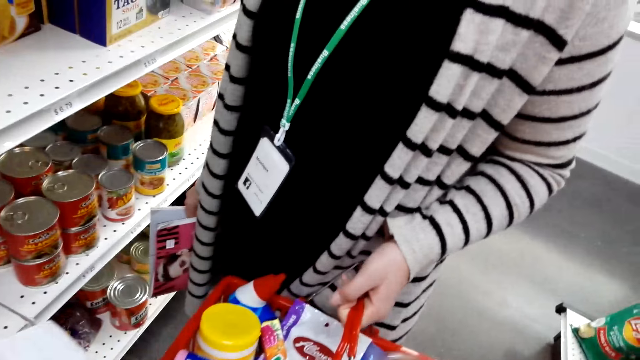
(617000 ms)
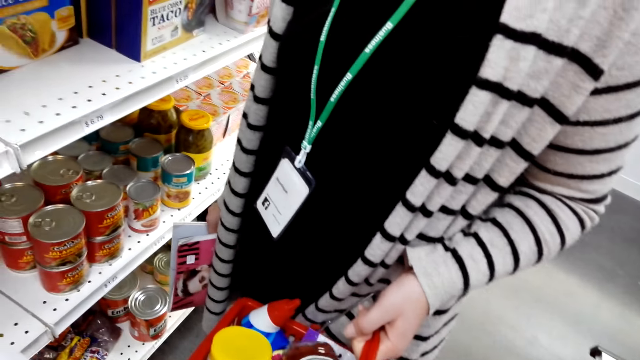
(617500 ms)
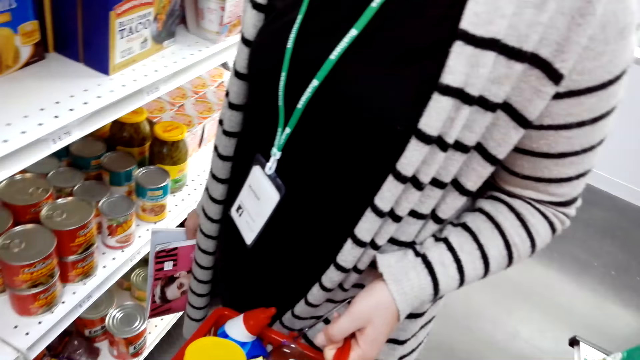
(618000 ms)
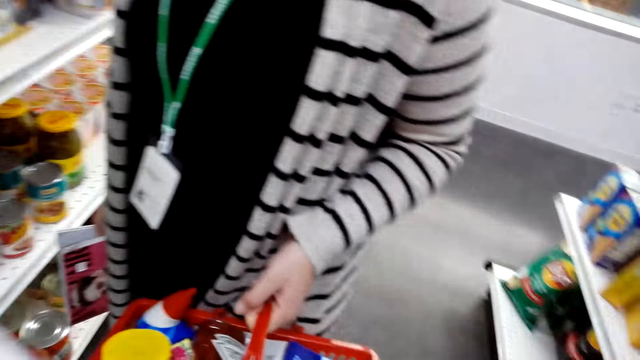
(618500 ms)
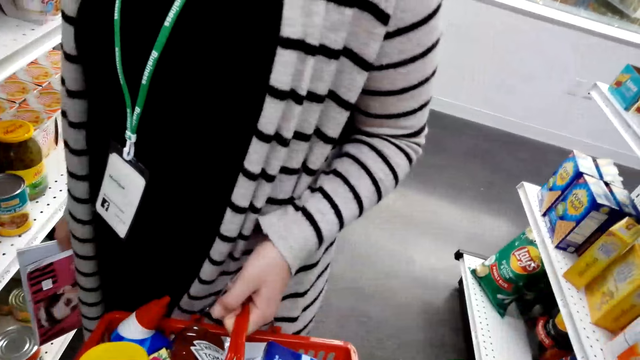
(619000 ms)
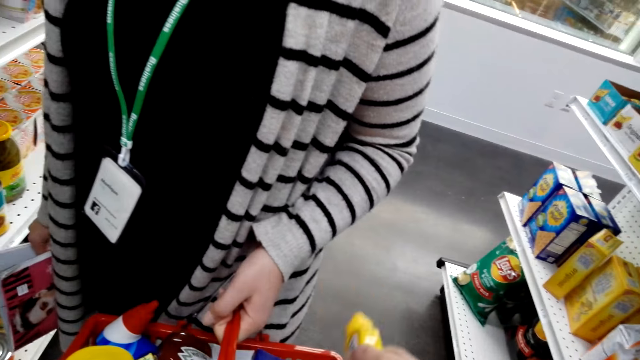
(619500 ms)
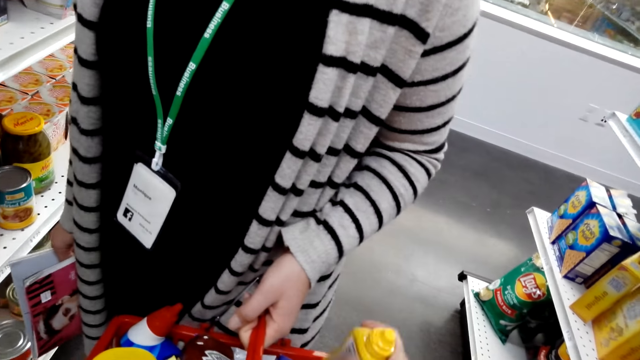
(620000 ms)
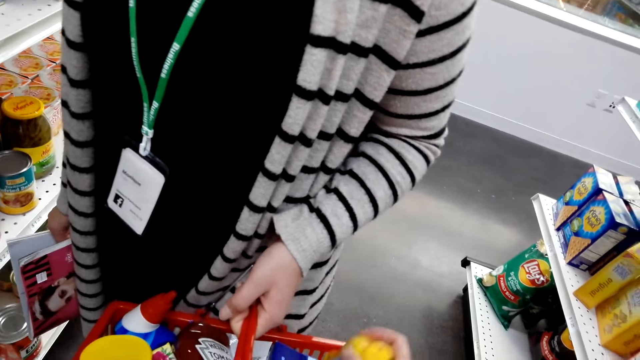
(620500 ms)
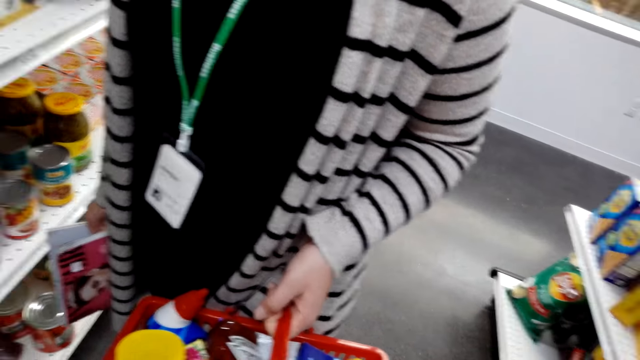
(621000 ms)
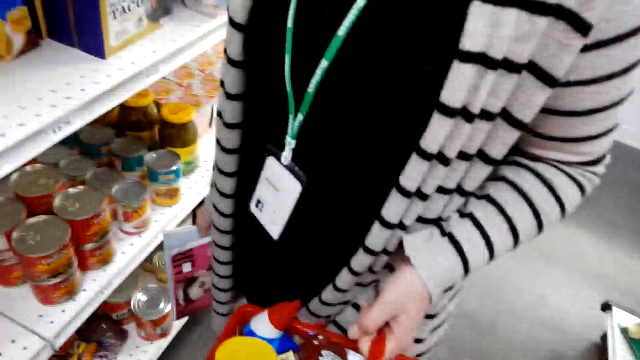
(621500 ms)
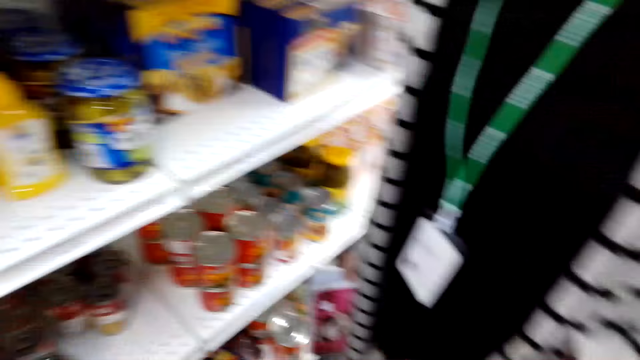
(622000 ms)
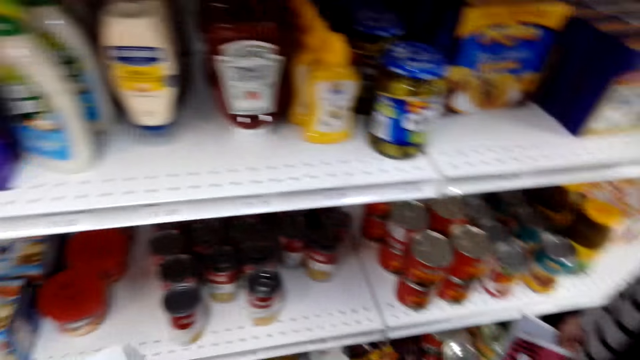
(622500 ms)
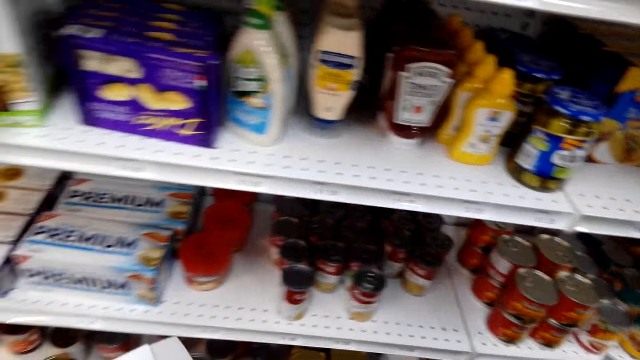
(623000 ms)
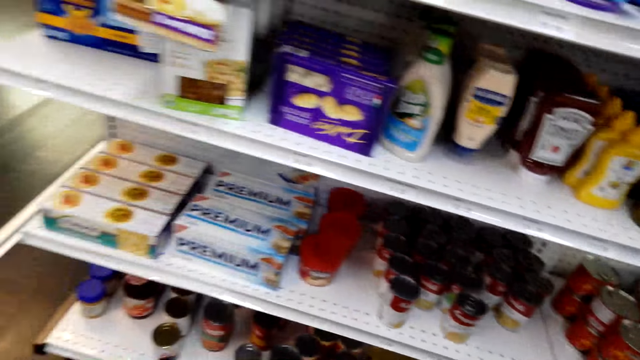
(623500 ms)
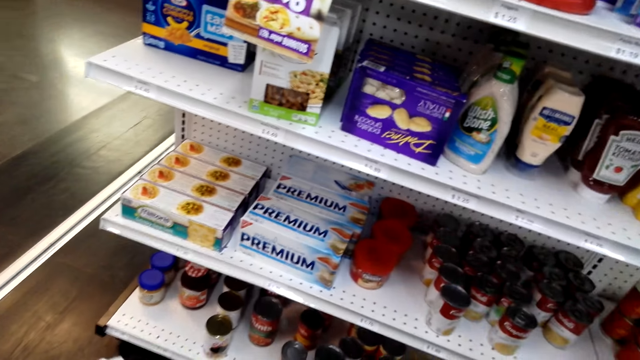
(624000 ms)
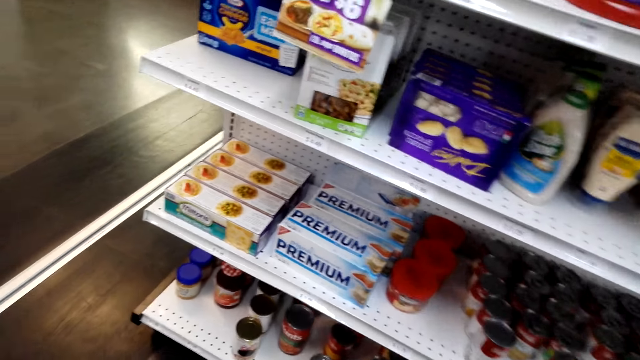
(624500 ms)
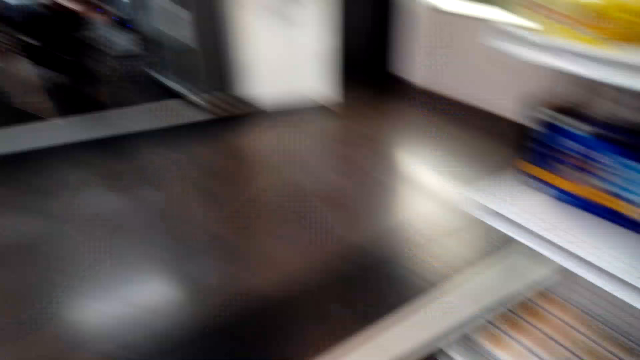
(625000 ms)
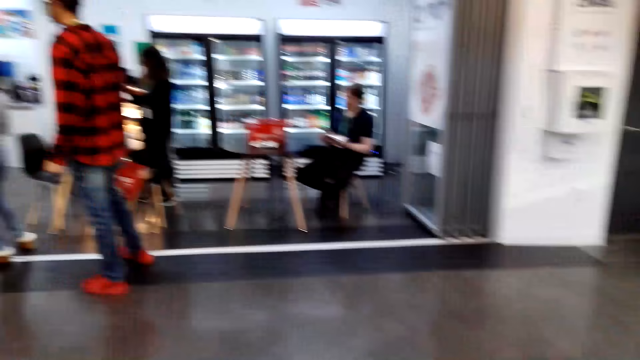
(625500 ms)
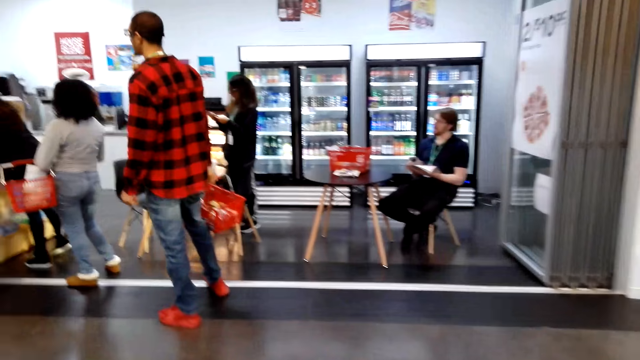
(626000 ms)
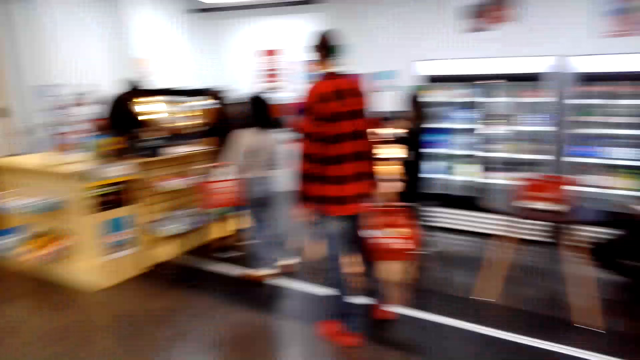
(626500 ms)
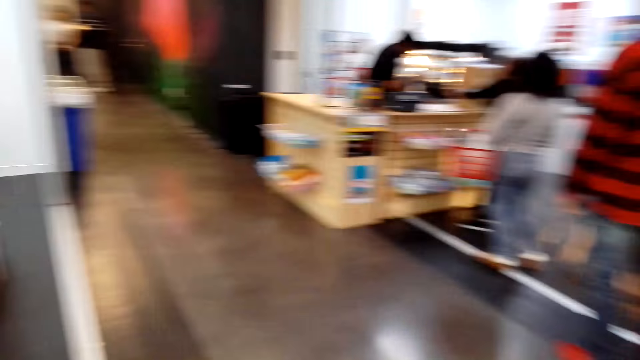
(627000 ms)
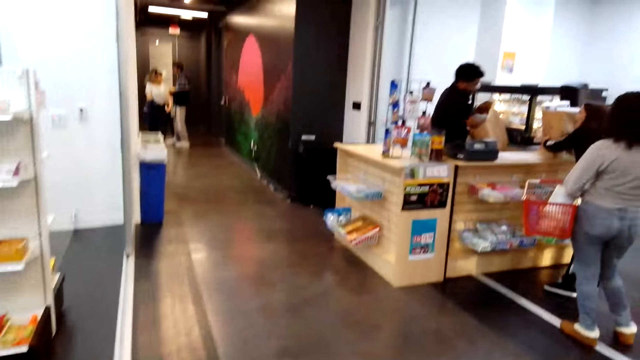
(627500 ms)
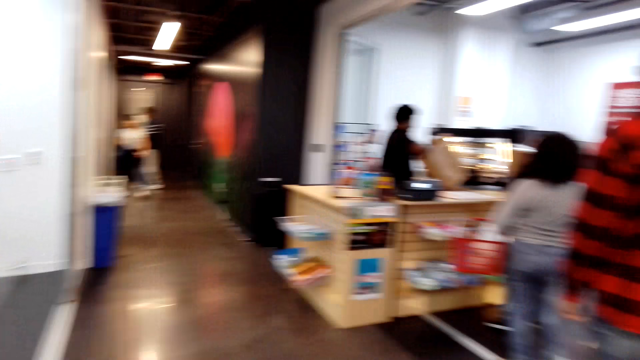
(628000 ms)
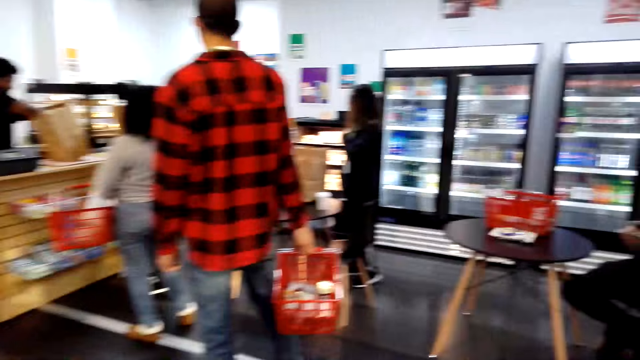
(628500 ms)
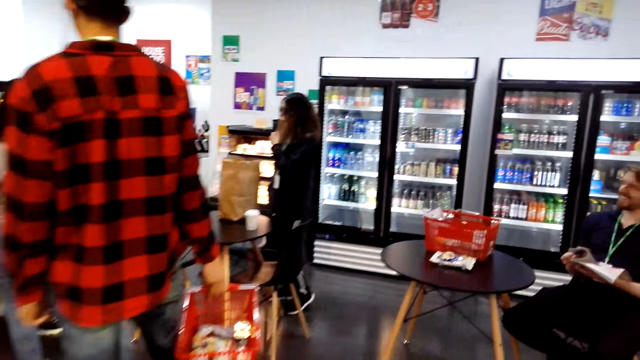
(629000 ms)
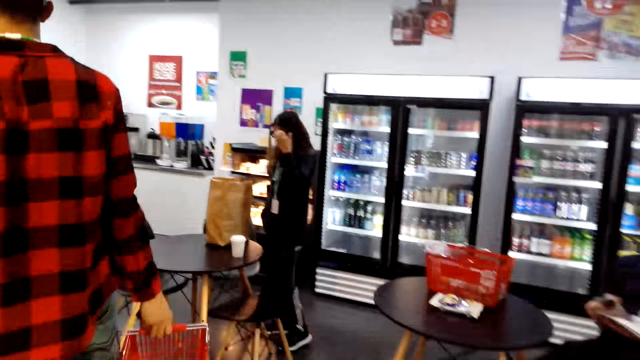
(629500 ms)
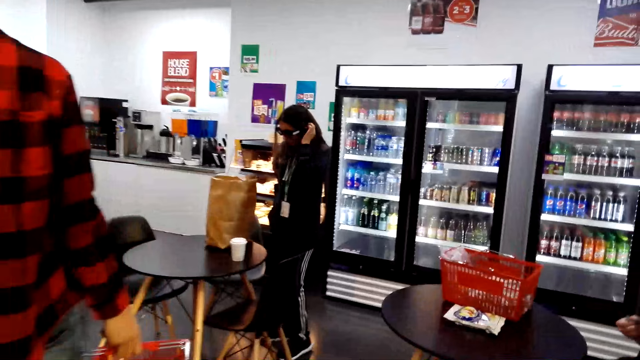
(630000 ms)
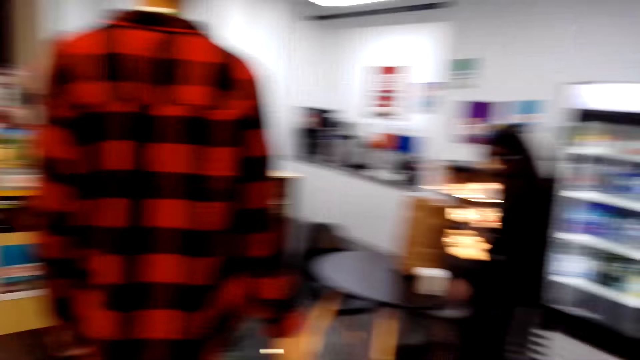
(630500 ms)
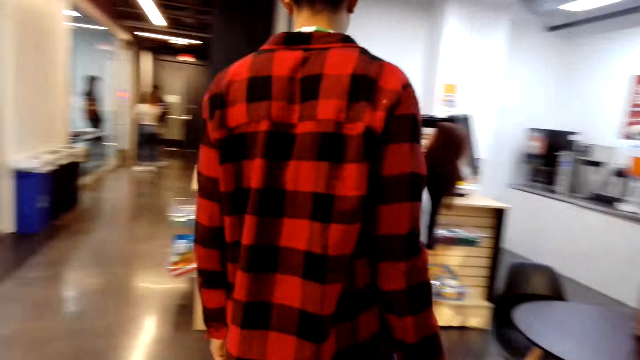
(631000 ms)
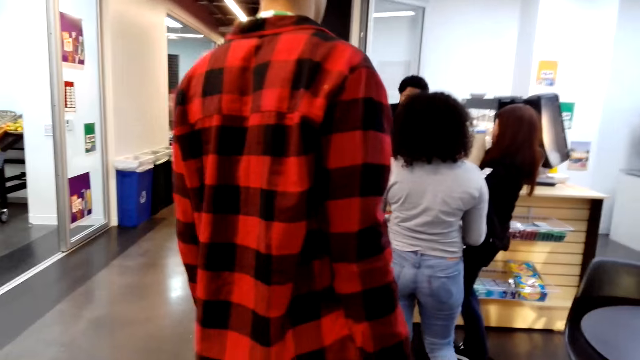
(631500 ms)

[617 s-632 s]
The camera wearer puts products in a basket. They interact with a person. They look around. They walk around. They walk in the room.

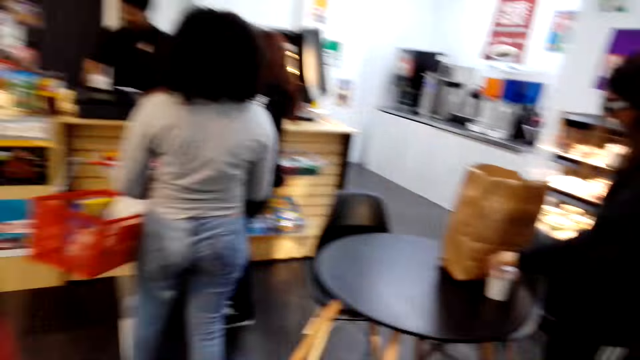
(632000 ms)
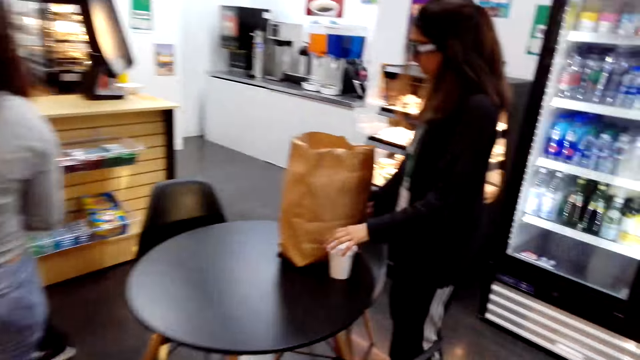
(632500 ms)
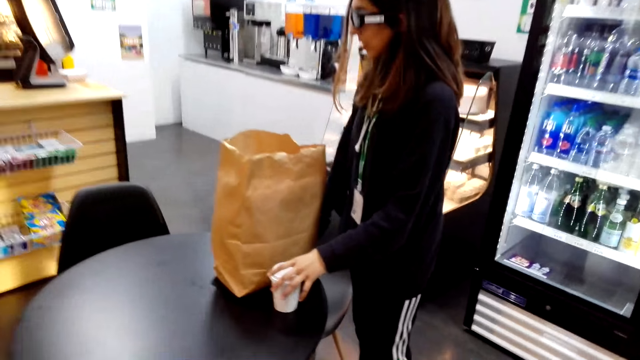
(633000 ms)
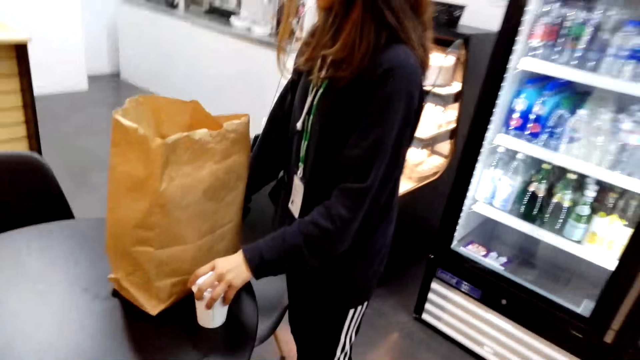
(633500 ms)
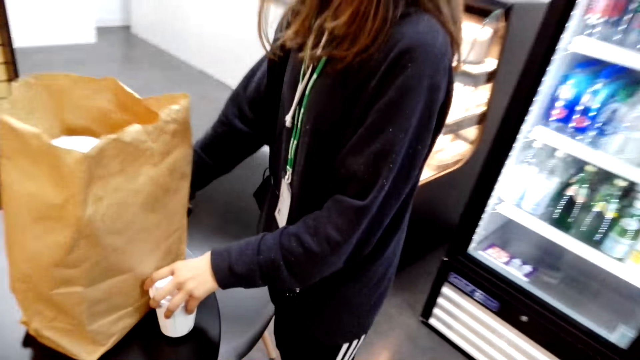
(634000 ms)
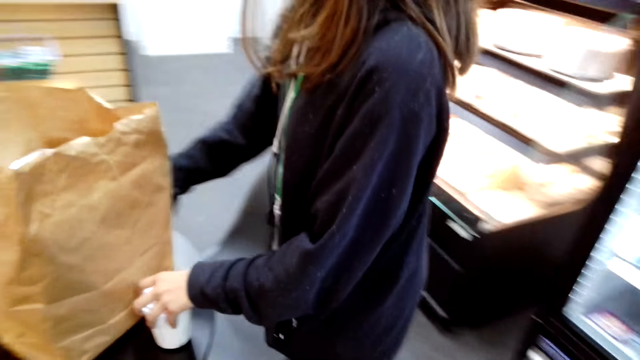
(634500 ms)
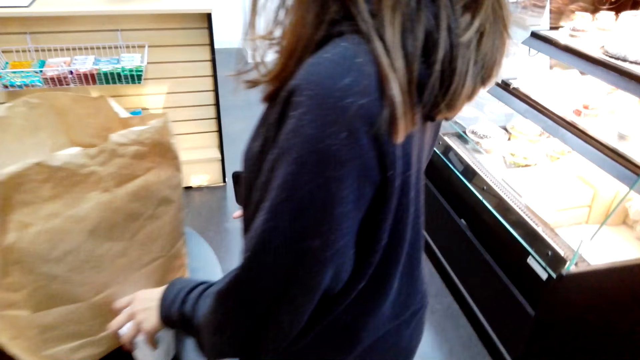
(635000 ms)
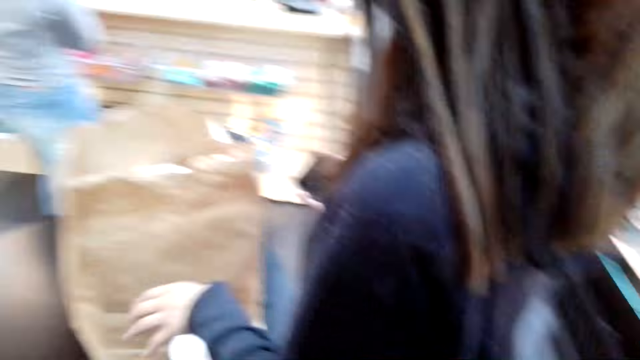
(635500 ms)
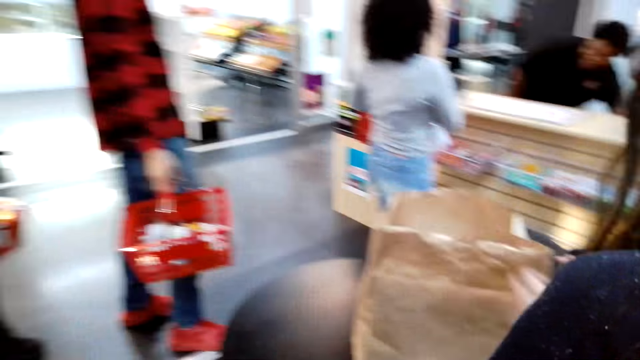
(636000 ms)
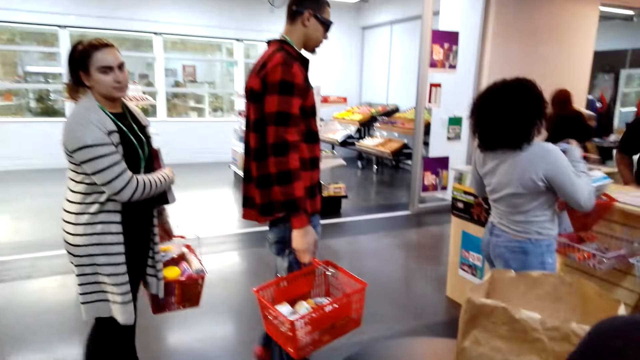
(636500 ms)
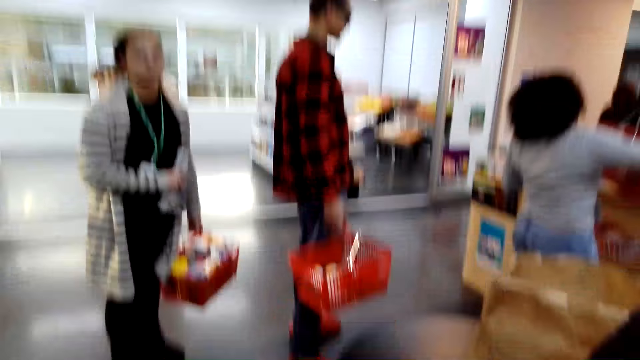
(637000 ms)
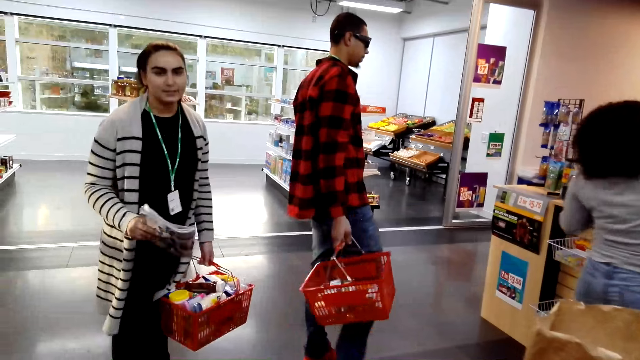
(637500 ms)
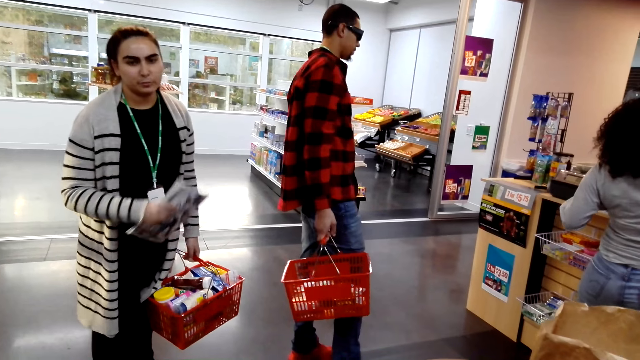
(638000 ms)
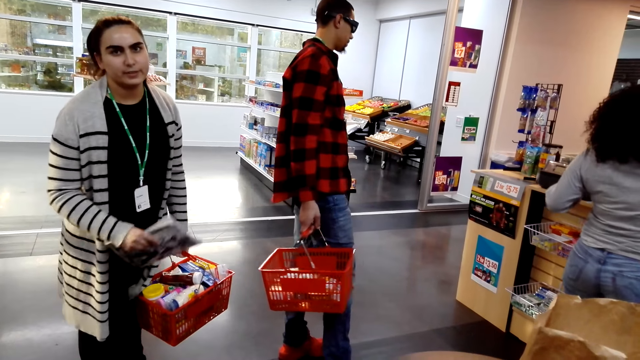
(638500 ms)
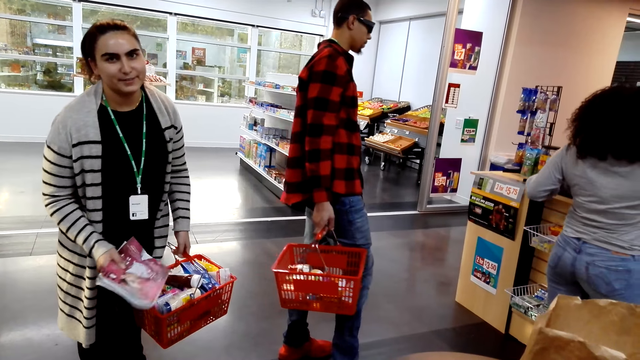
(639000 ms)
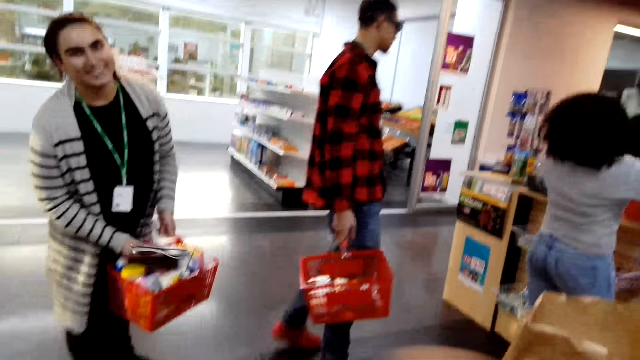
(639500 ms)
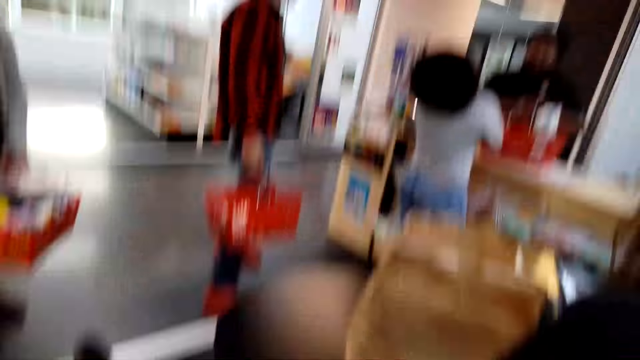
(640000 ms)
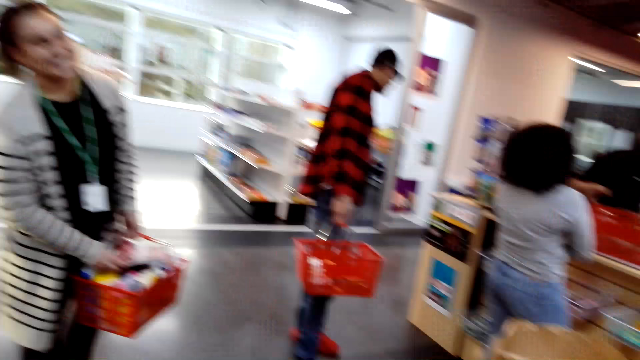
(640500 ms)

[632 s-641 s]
The camera wearer looks around. They look at a person. The person interacts with the camera wearer.
